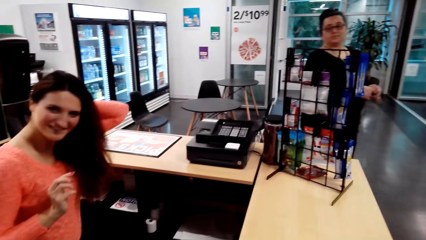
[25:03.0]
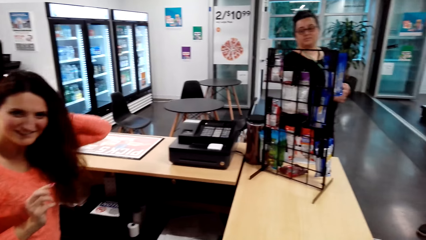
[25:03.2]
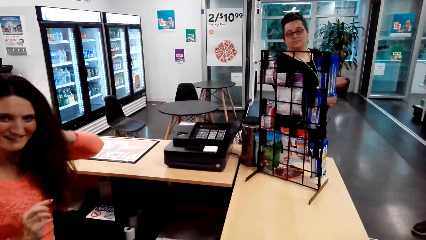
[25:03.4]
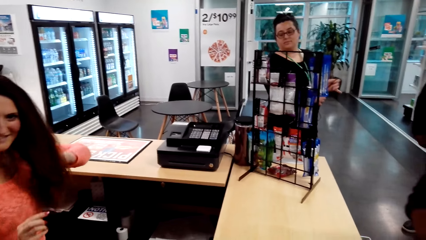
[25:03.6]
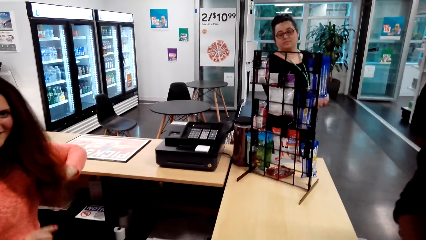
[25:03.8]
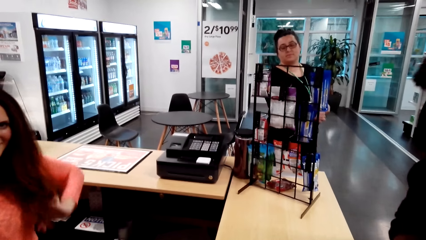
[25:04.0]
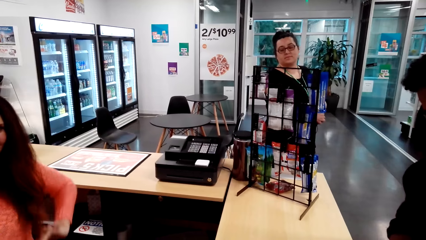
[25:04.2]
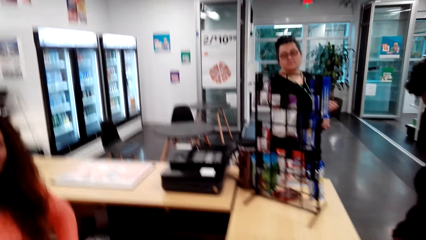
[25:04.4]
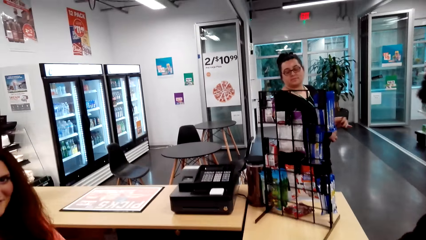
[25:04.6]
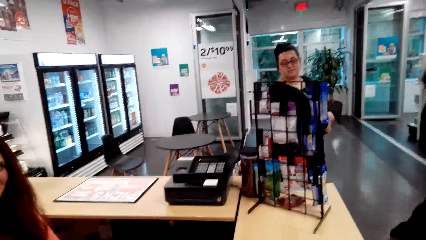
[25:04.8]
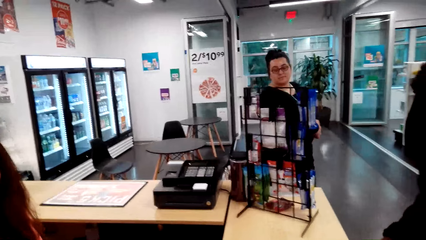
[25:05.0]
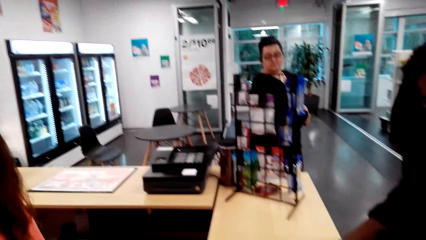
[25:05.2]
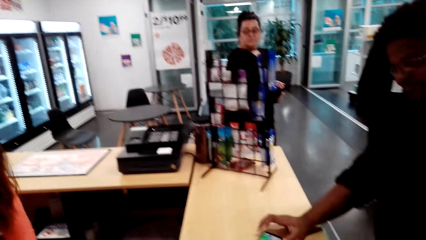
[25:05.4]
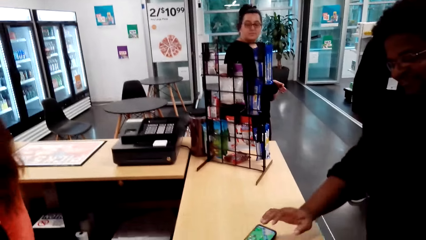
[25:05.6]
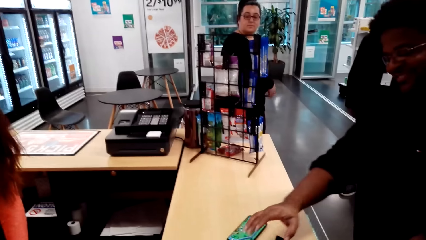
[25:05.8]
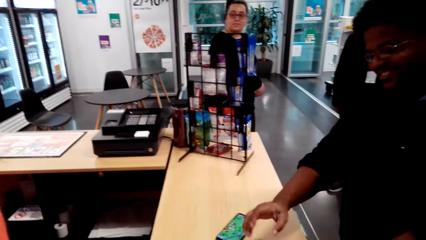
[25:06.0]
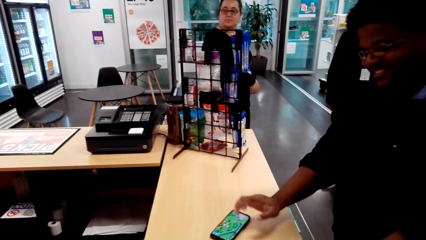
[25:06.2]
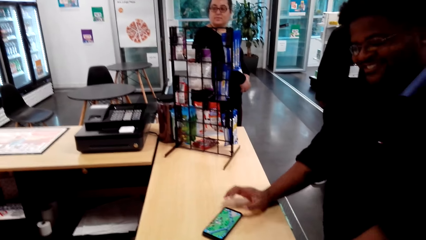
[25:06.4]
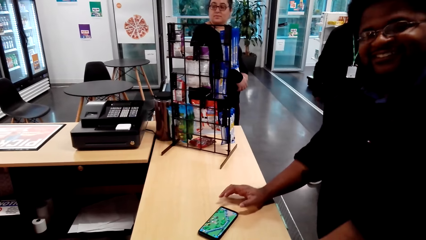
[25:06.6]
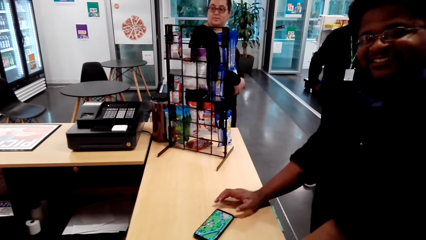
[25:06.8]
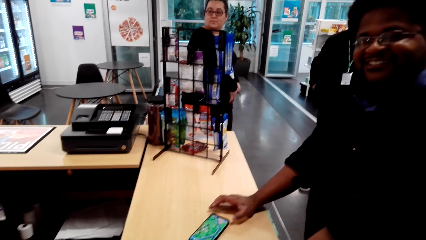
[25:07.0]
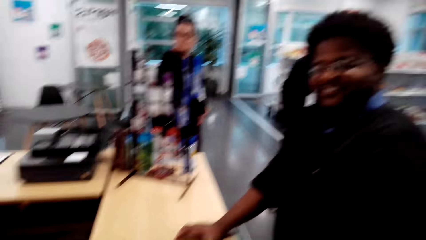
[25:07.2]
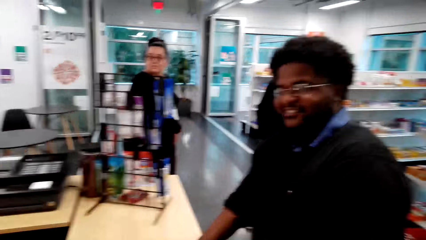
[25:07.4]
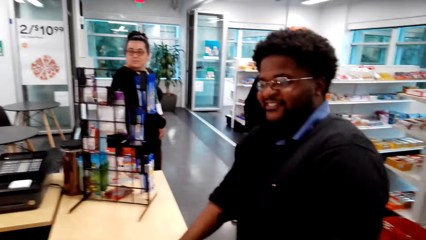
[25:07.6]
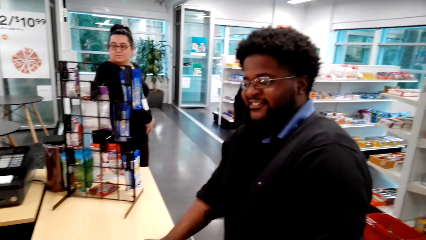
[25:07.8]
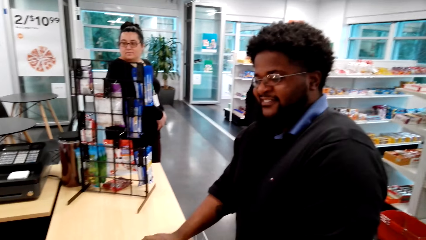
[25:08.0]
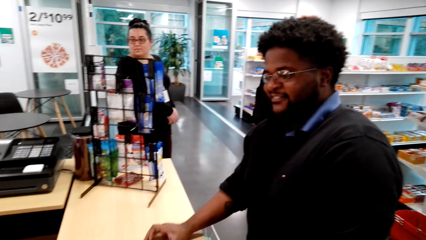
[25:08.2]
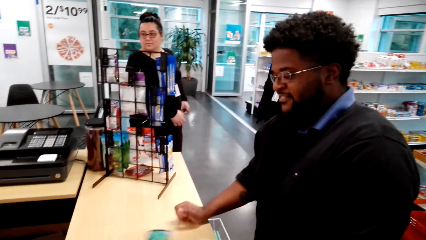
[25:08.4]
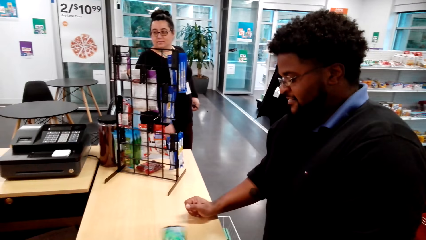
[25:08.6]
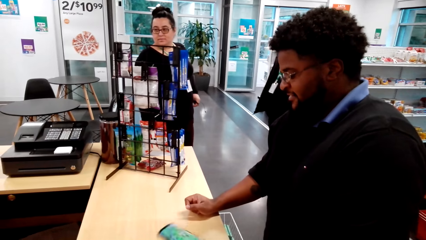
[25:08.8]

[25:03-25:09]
A woman touches the hair. A man talks to the camera wearer.
